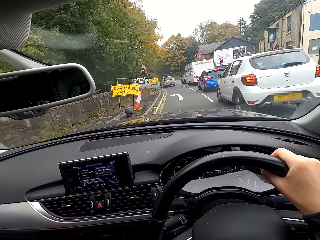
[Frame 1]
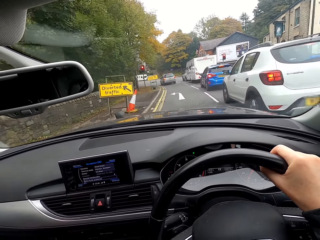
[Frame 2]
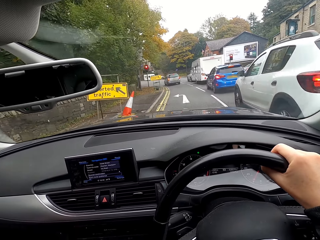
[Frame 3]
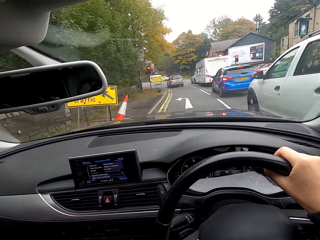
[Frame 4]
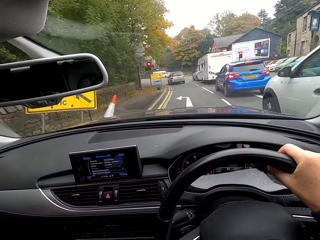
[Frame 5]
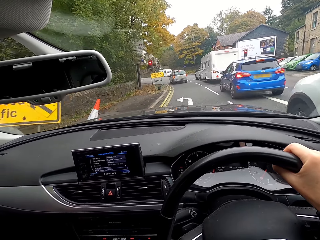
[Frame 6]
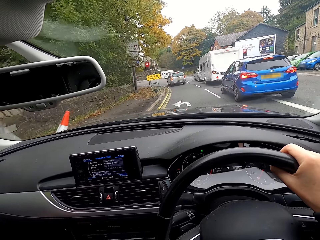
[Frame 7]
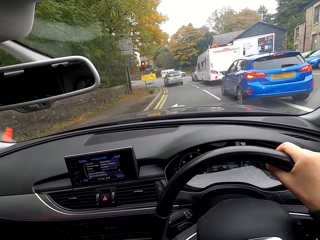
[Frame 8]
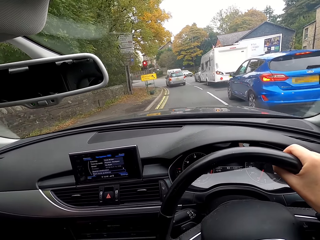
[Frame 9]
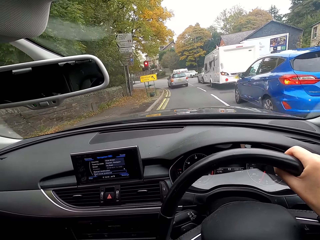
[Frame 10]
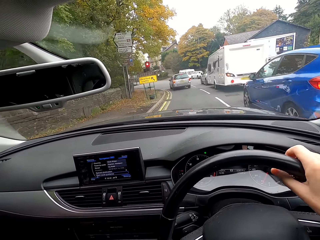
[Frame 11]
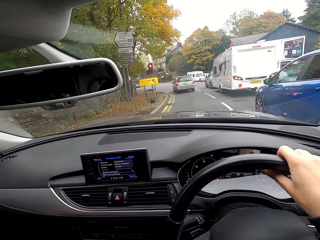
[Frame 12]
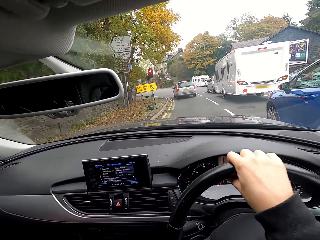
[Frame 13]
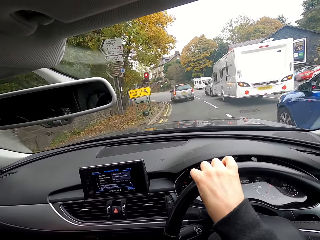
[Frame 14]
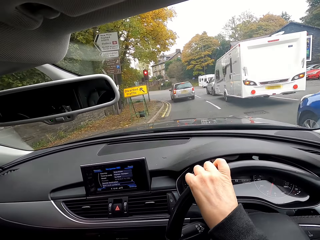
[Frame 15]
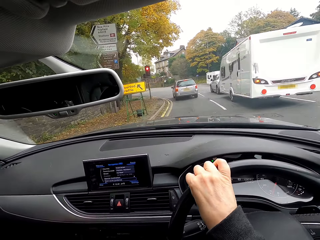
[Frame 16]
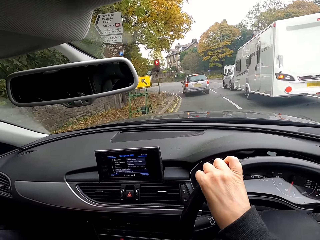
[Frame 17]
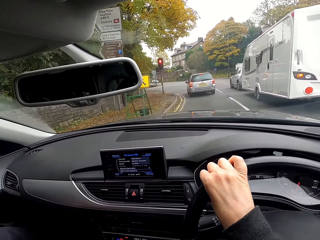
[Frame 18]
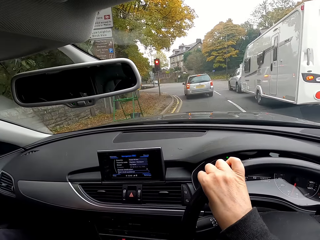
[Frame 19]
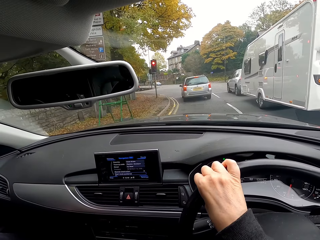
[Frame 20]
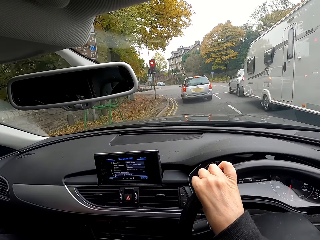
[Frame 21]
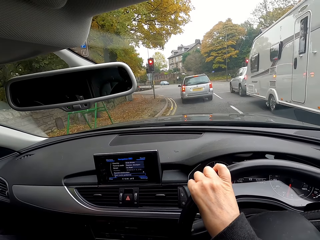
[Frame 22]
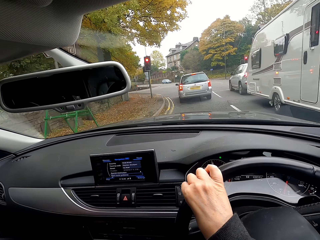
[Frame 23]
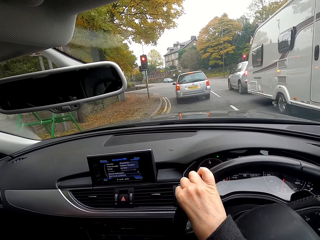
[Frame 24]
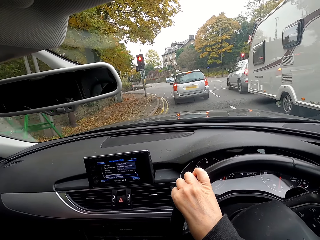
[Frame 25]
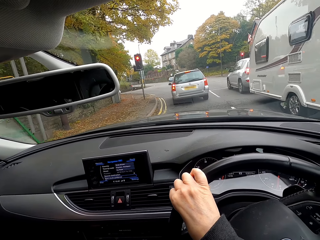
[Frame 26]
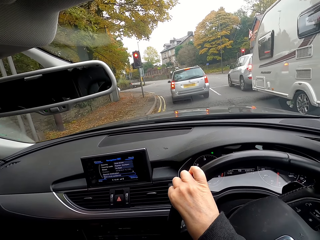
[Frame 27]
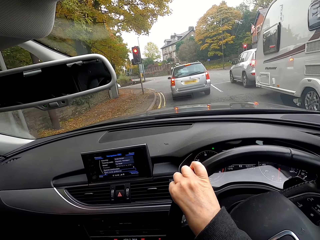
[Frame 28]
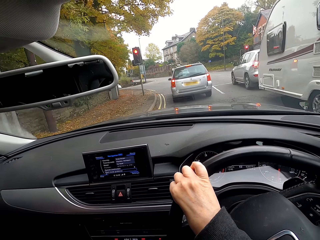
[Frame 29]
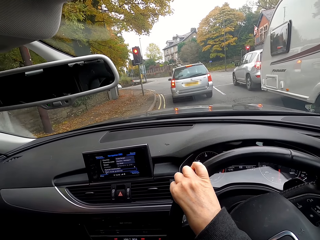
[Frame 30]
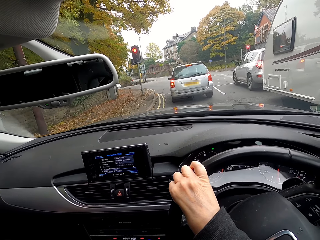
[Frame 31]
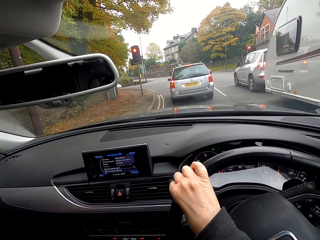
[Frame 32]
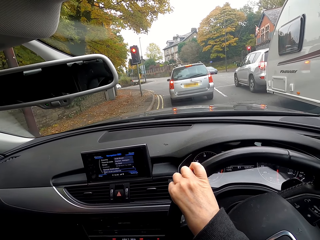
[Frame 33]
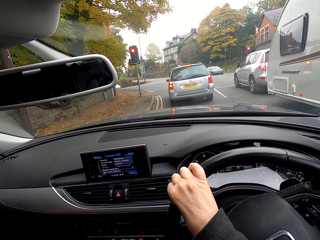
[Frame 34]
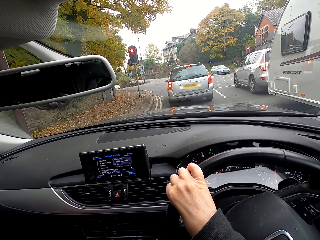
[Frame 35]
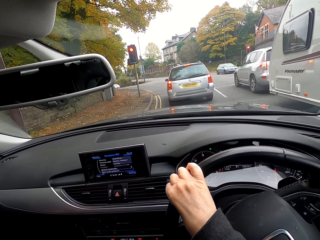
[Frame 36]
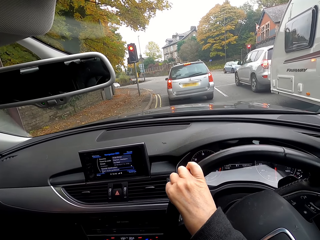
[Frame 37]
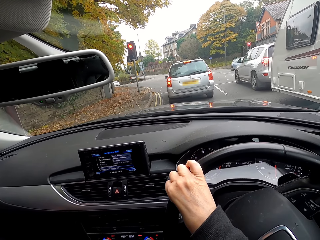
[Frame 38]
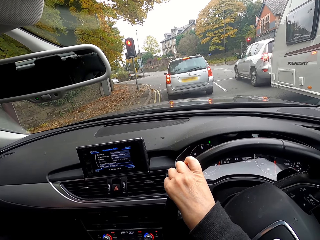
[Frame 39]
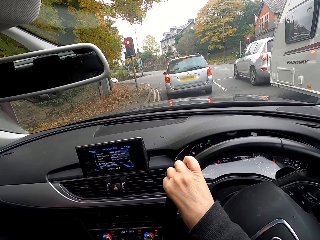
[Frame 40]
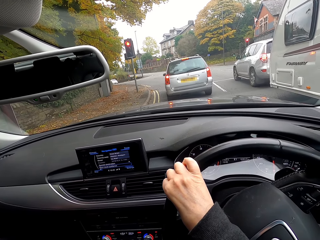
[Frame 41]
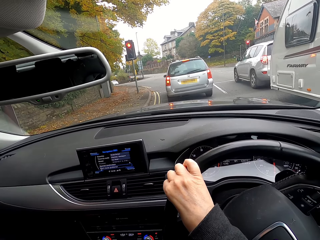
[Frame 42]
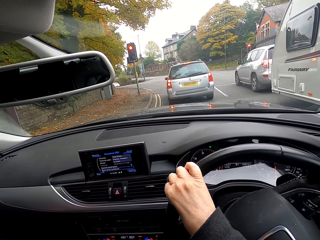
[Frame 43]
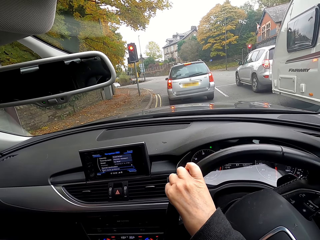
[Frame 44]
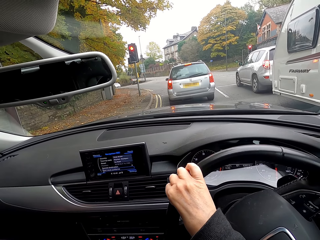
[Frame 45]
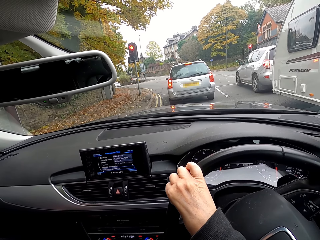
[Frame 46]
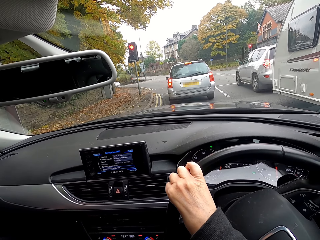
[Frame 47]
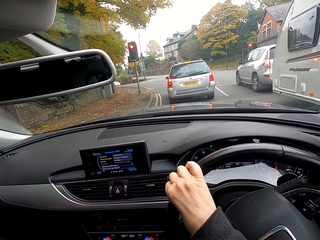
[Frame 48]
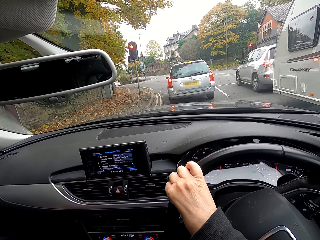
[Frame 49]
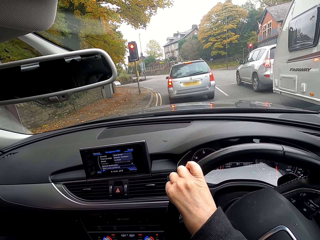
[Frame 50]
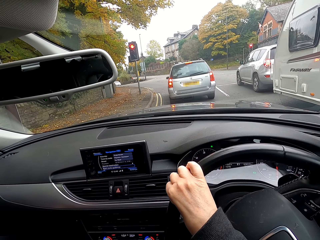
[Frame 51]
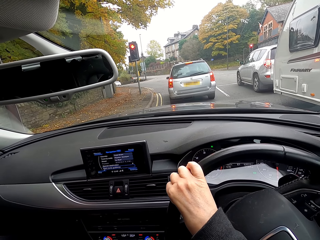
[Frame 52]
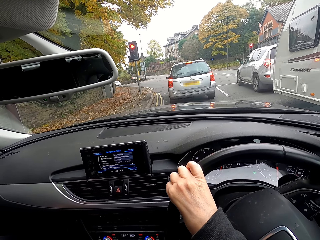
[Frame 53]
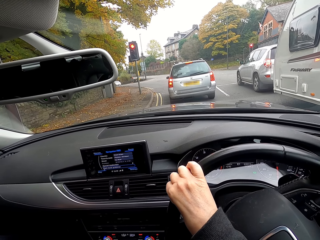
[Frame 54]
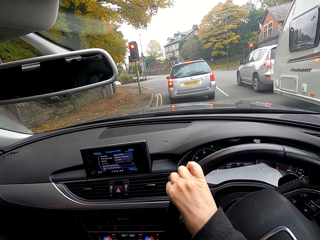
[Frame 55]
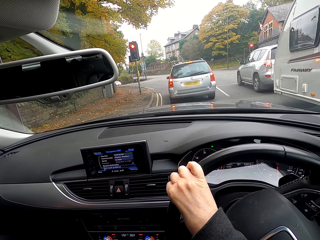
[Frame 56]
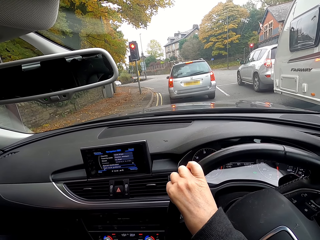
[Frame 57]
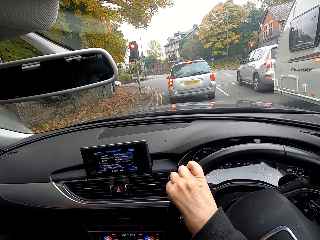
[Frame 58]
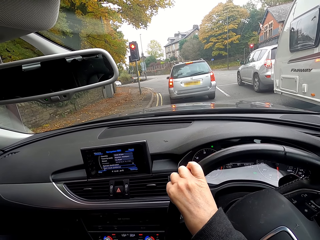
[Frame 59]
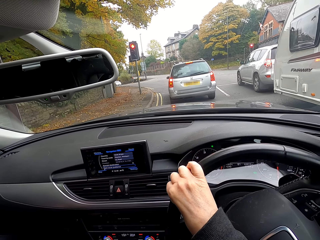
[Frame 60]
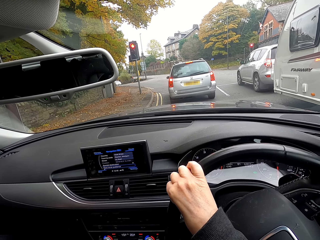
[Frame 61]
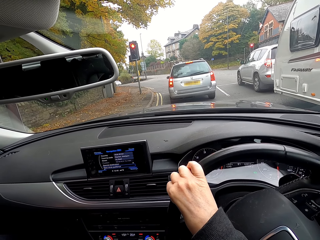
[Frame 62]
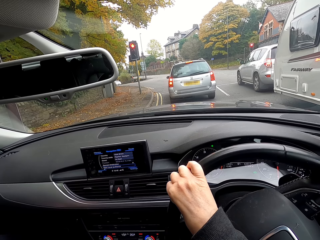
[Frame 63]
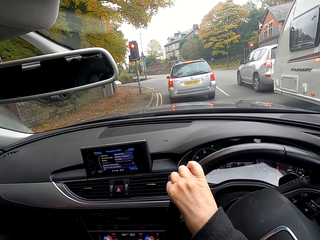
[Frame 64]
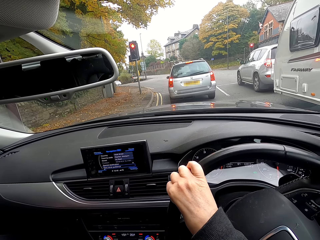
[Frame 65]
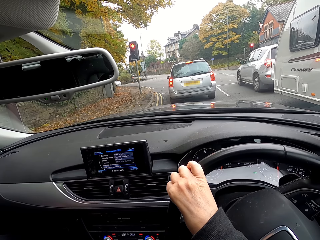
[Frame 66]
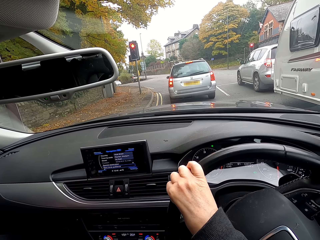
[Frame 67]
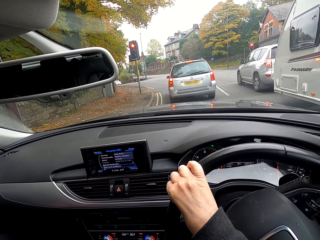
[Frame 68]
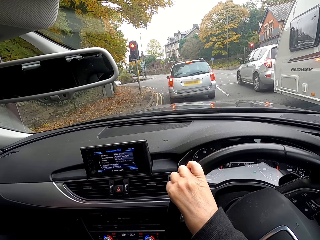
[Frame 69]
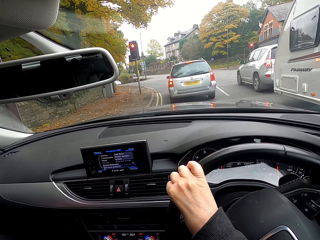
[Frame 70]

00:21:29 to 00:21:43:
The camera wearer stops the car on the road.

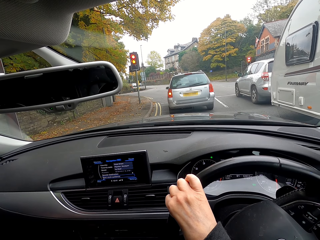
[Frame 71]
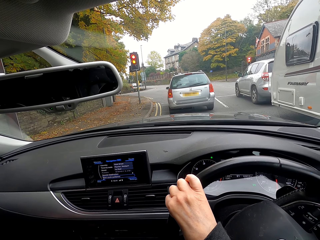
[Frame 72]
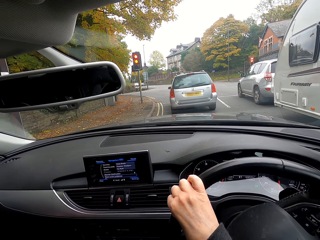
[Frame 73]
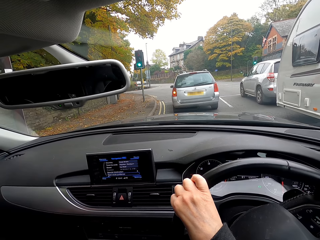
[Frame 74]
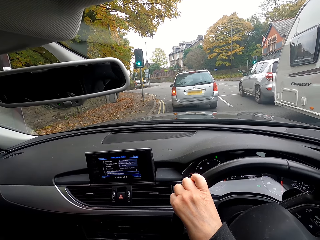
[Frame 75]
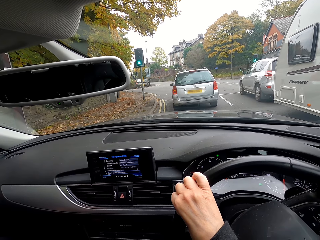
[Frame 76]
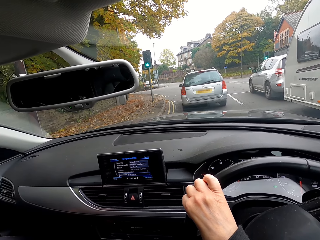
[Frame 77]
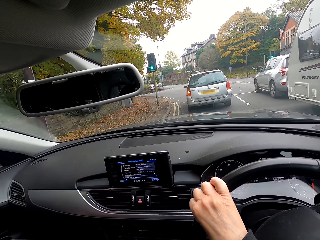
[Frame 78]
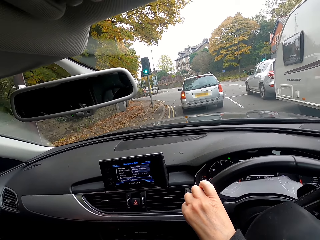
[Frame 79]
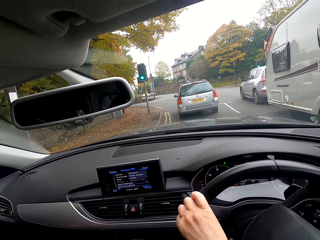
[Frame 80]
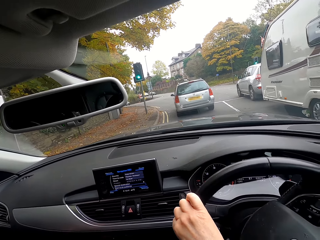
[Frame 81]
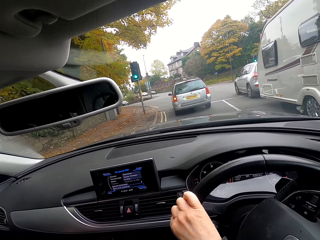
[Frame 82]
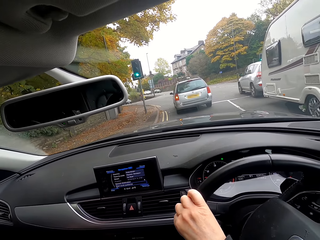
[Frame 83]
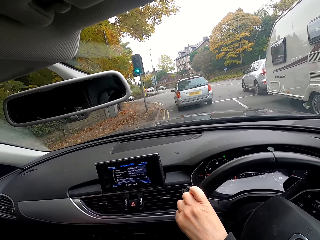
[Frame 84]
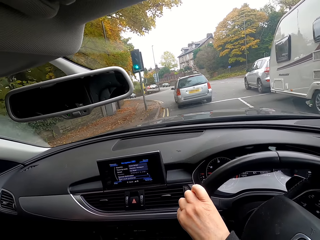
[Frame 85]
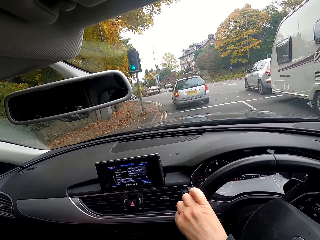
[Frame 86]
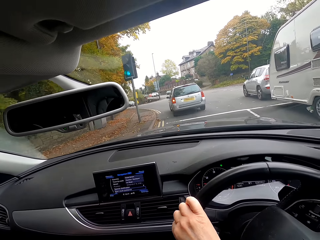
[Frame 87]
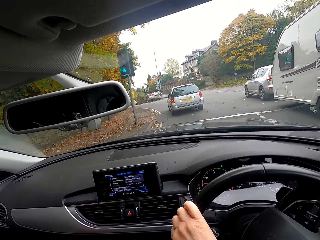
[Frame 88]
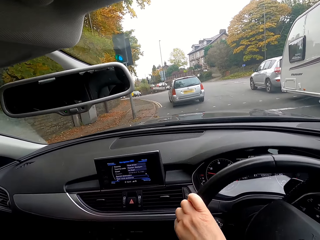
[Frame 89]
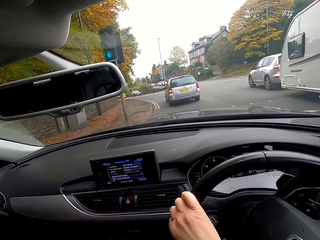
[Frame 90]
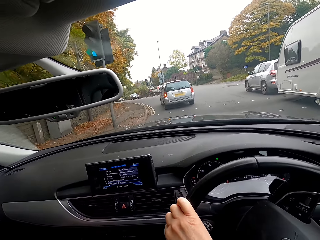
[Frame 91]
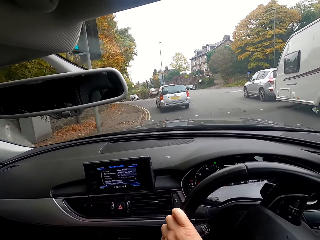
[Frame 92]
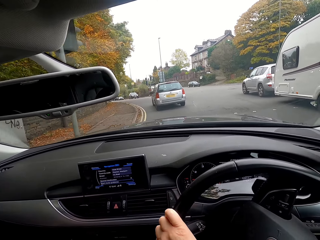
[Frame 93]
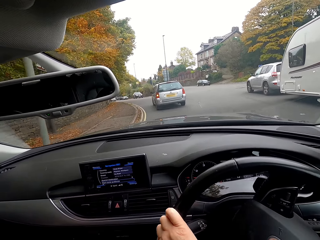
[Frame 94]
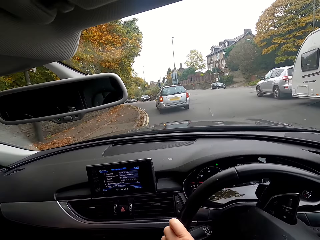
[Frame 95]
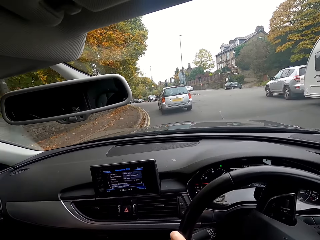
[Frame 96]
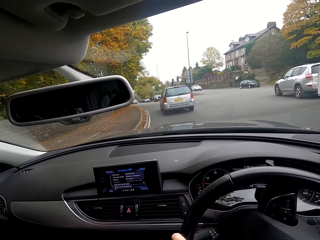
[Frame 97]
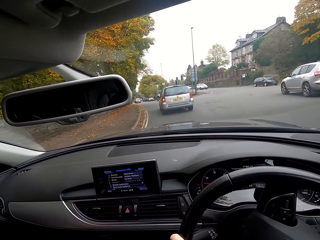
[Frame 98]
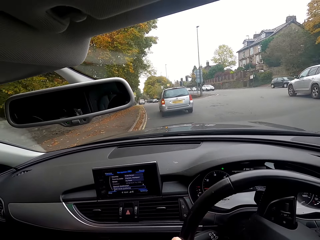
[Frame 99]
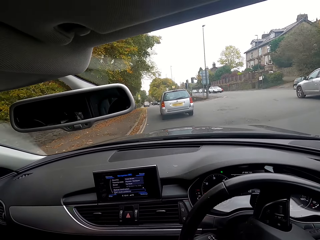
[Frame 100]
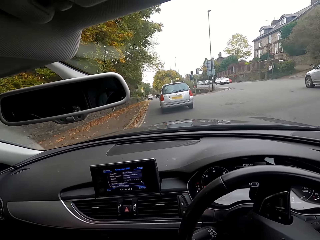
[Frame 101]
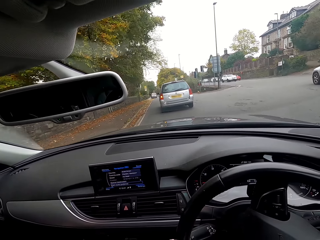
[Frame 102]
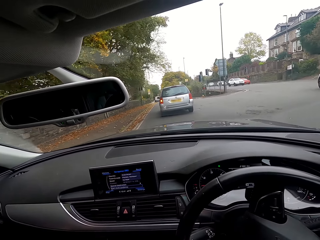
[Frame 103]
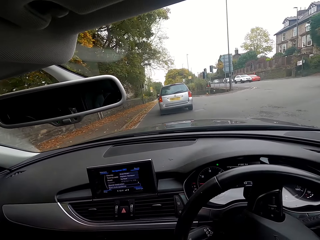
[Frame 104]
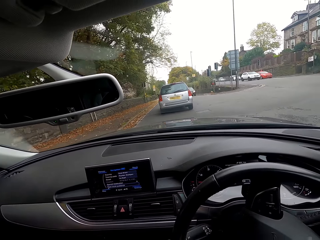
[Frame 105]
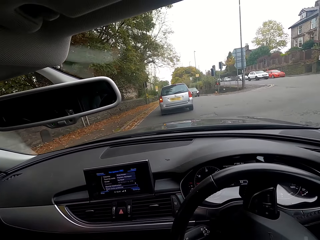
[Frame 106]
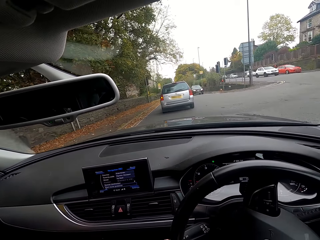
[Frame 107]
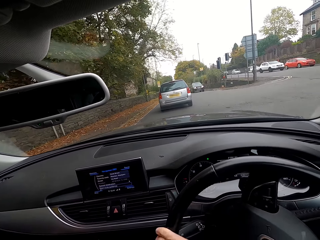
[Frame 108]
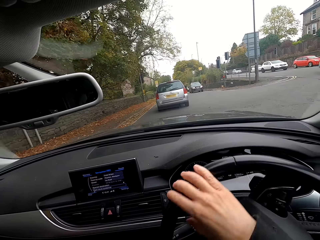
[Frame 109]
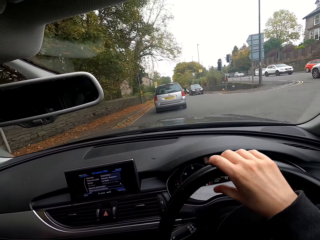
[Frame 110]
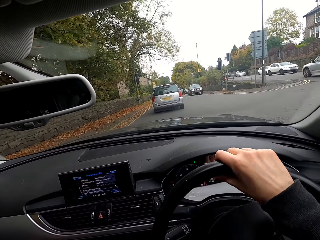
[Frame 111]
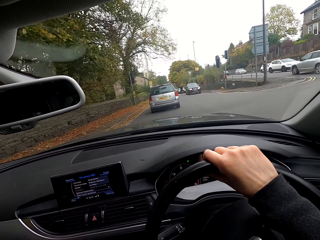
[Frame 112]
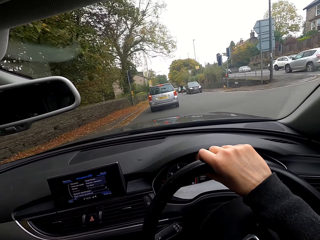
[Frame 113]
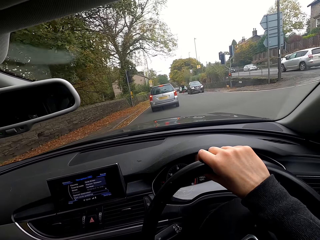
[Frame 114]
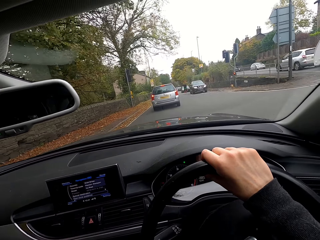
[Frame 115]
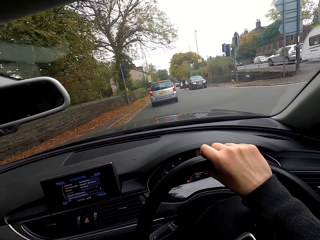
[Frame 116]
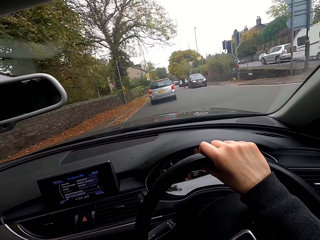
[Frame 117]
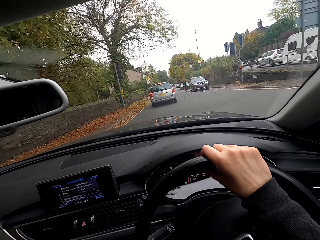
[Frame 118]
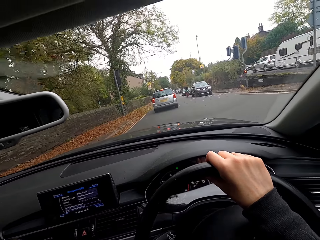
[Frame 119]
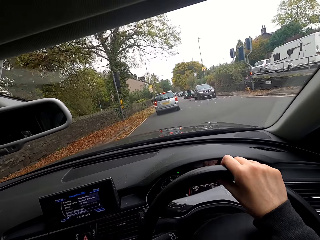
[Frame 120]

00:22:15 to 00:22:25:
The camera wearer drives the car with the steering wheel in her right hand.
